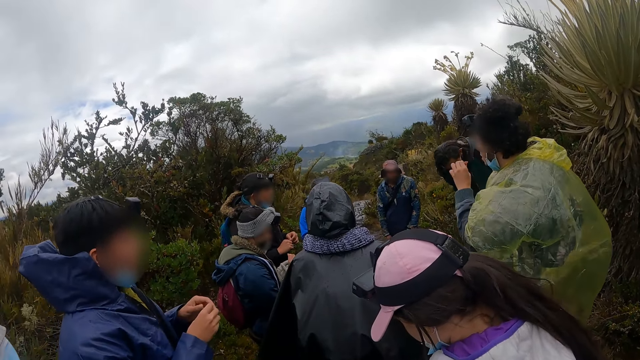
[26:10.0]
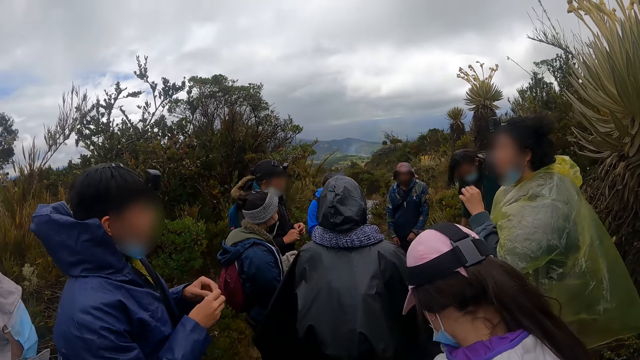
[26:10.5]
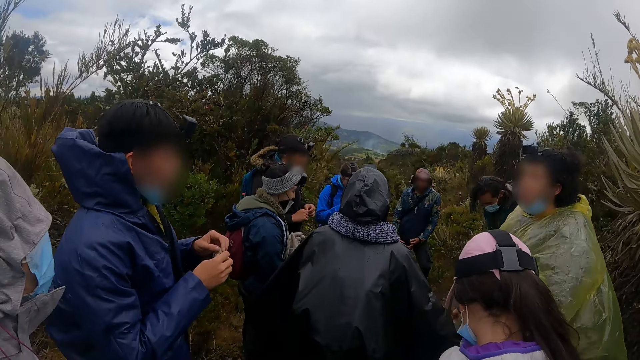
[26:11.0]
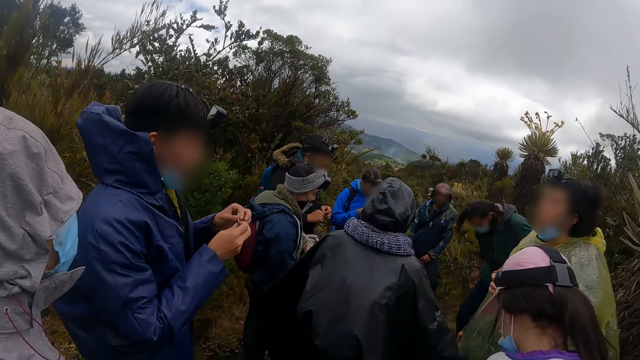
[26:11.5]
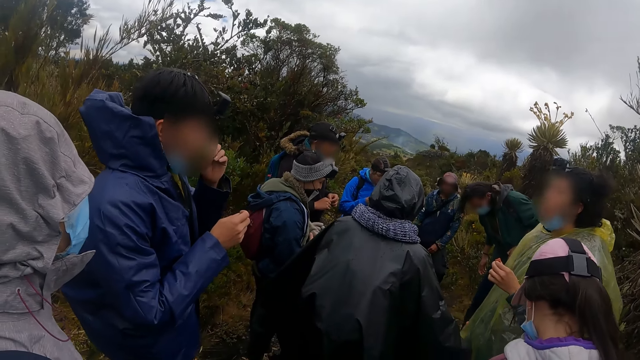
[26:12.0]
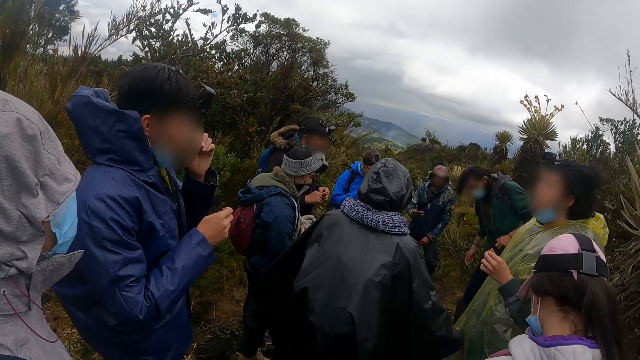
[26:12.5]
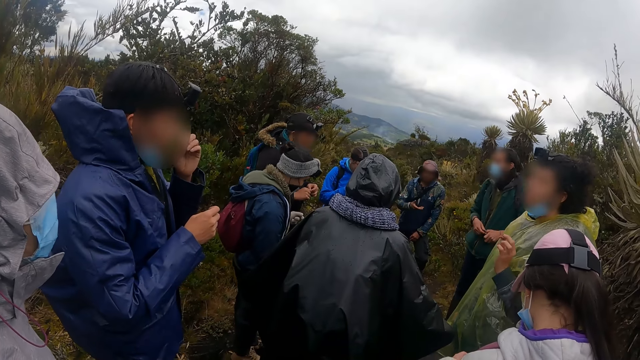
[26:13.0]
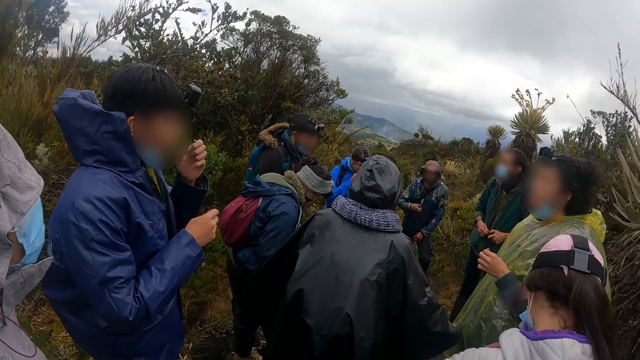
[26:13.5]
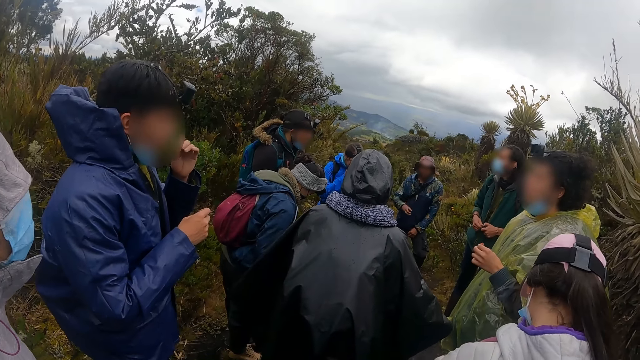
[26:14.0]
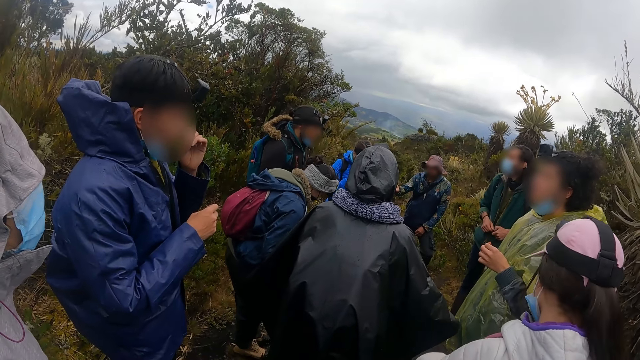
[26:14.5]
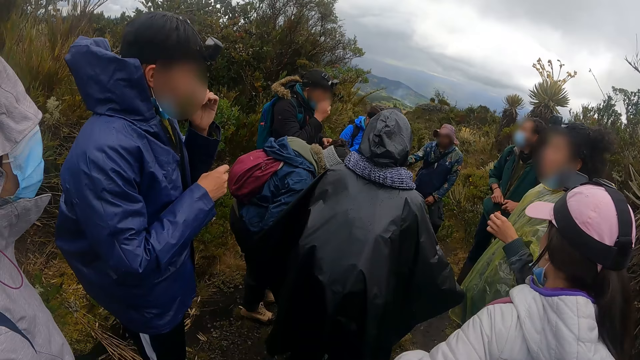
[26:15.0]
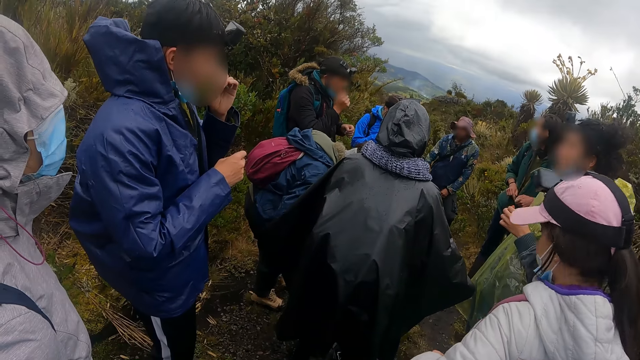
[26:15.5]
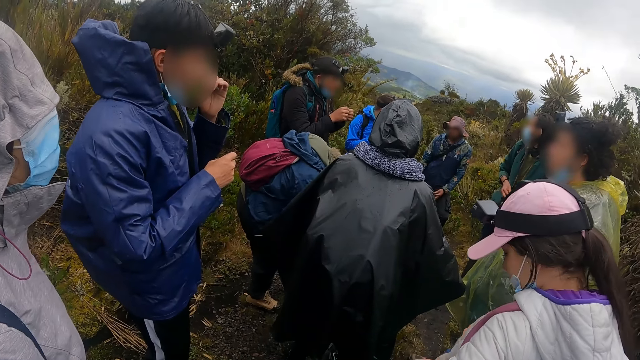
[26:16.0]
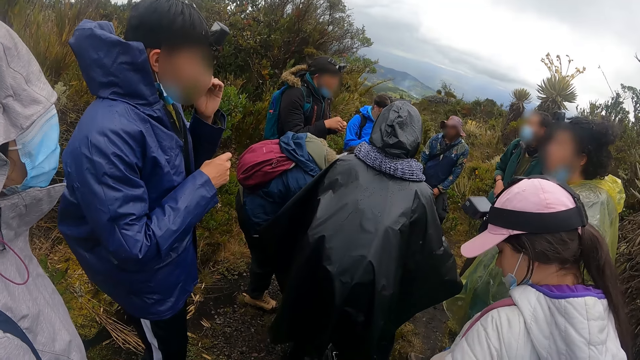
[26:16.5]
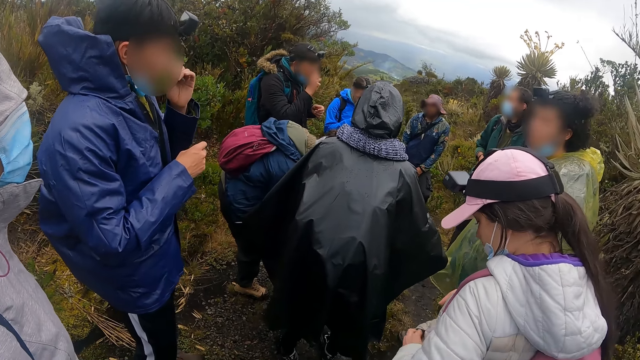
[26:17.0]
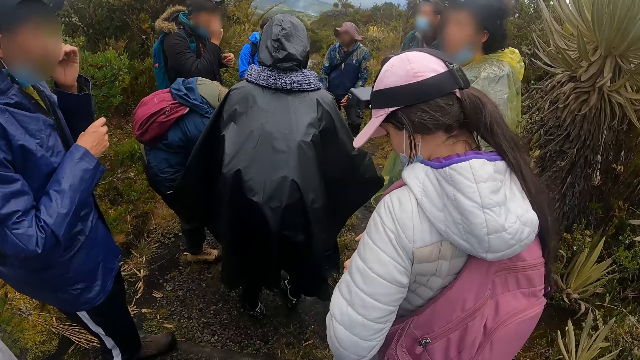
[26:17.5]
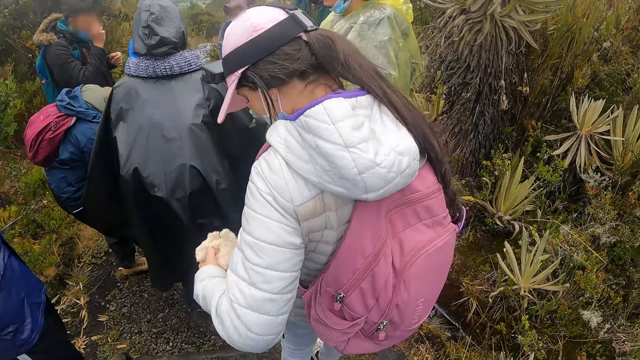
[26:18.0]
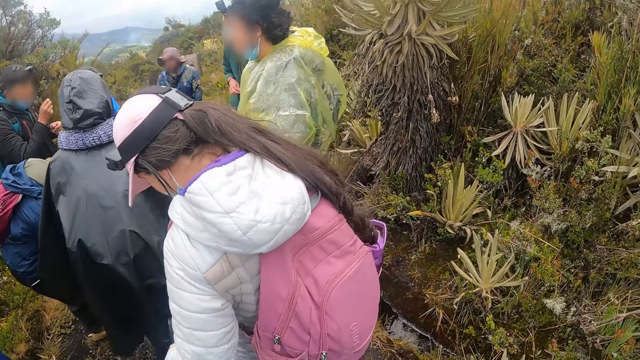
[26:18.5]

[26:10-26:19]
A man passes the branch from his right hand to his left hand and smells the branch in his left hand.

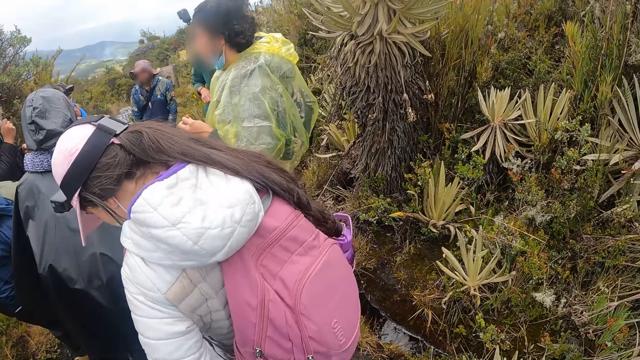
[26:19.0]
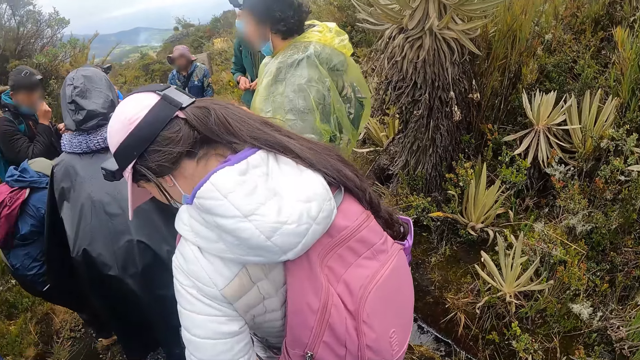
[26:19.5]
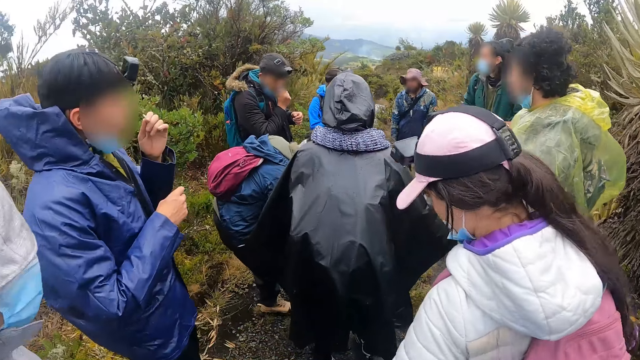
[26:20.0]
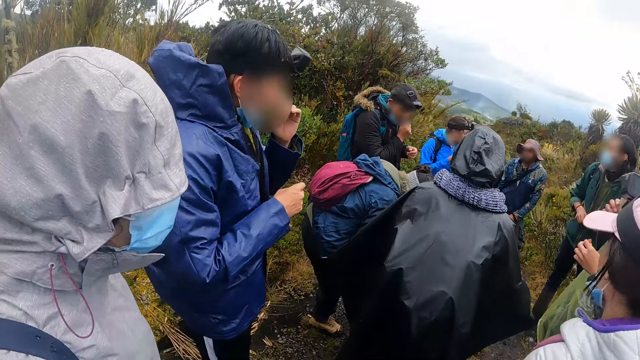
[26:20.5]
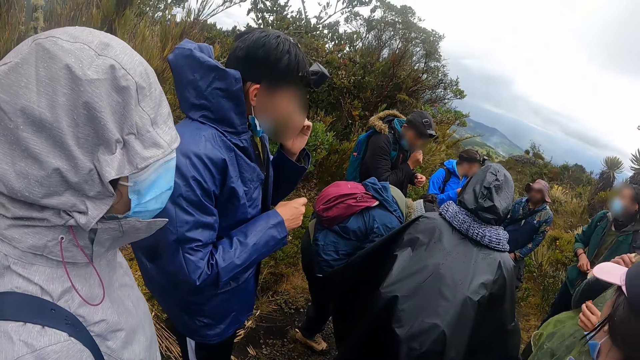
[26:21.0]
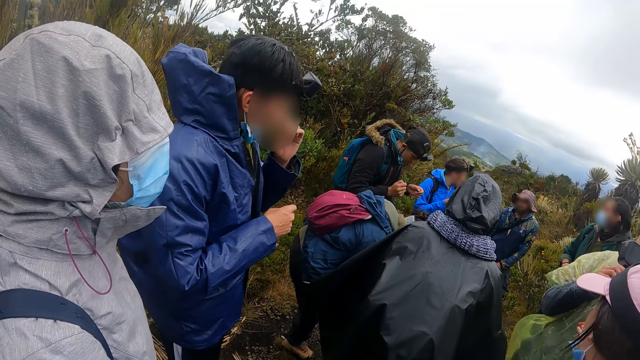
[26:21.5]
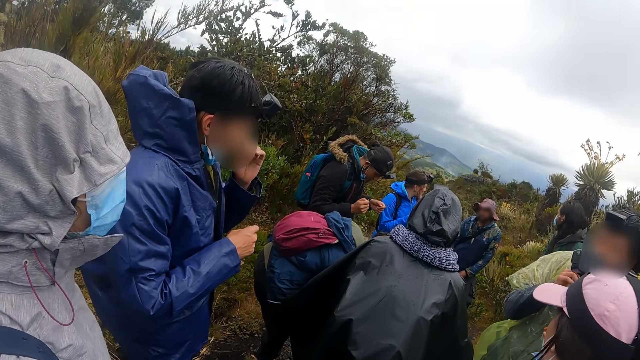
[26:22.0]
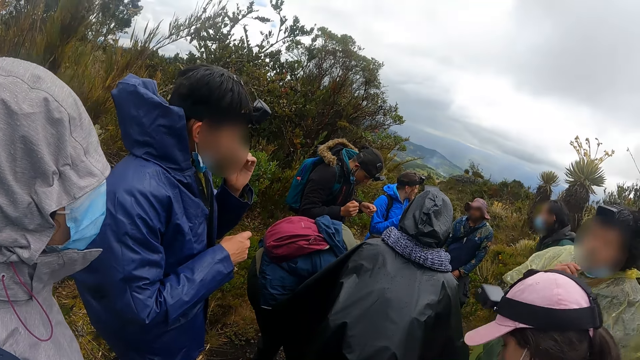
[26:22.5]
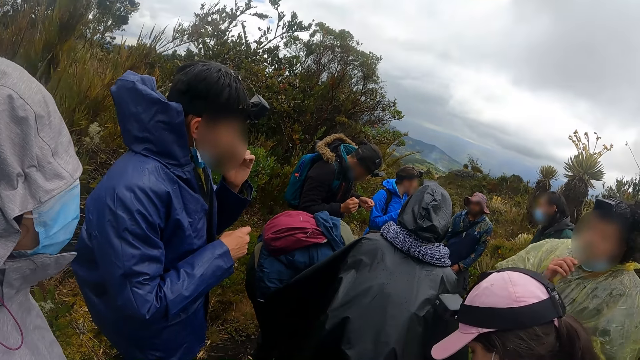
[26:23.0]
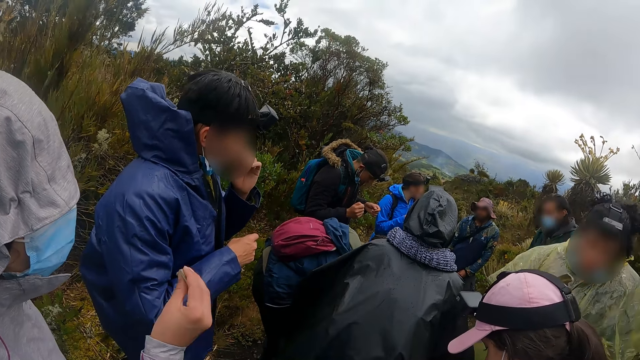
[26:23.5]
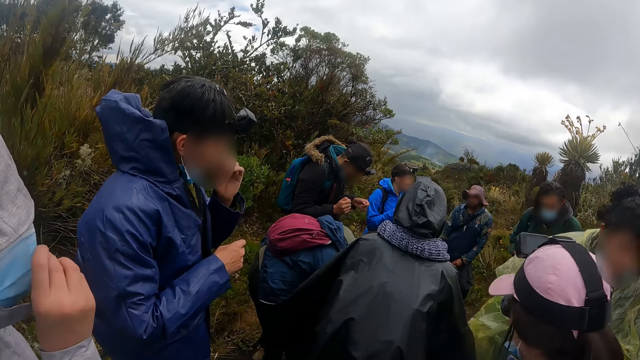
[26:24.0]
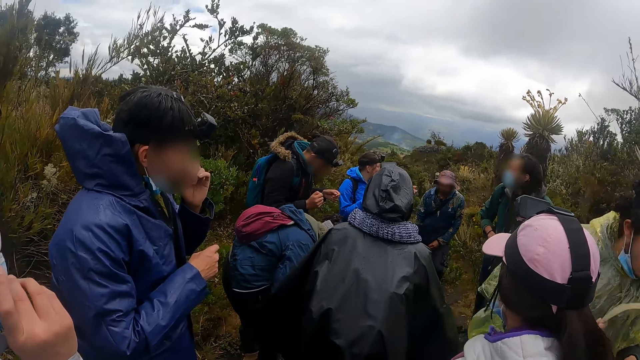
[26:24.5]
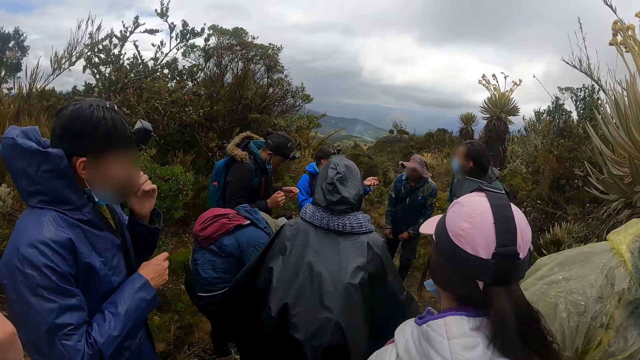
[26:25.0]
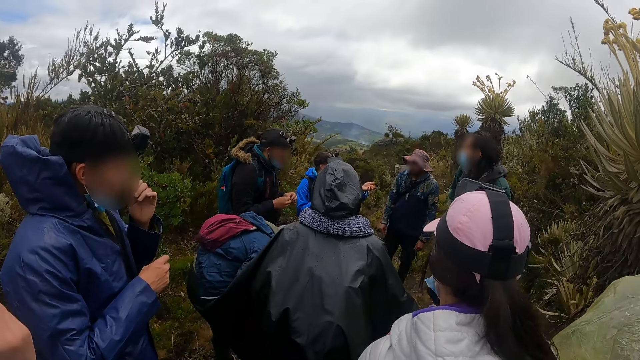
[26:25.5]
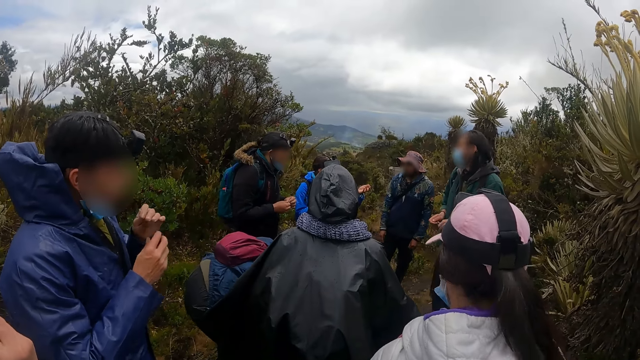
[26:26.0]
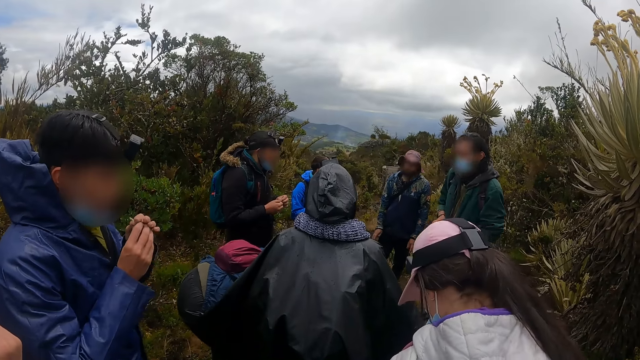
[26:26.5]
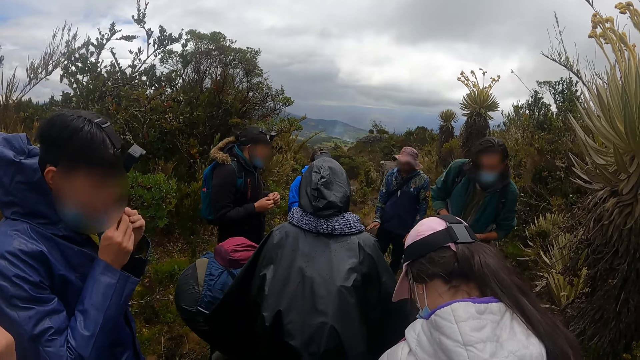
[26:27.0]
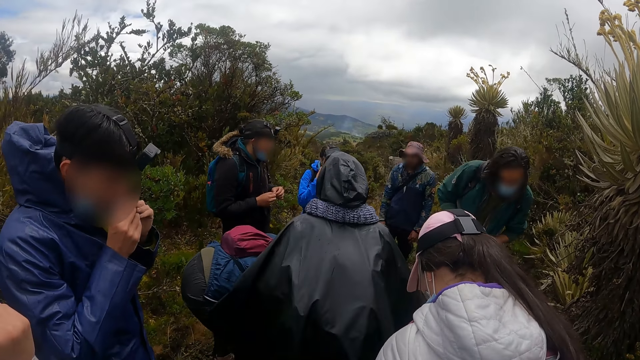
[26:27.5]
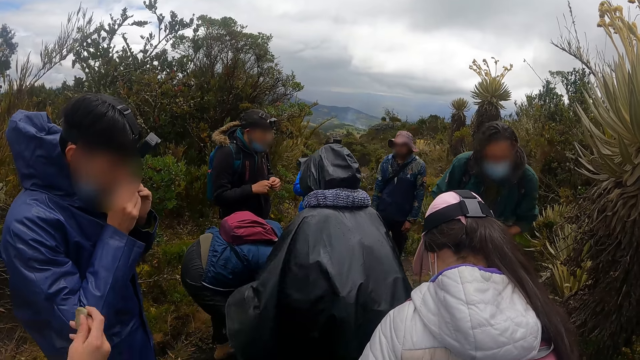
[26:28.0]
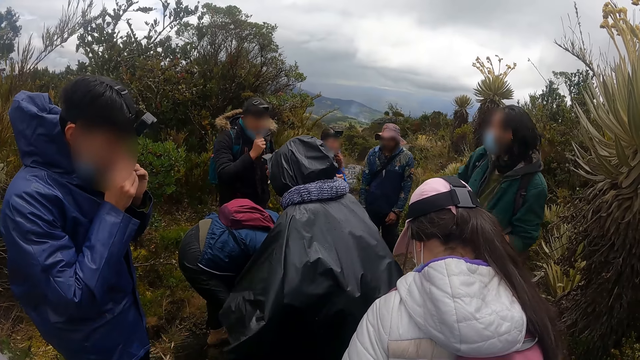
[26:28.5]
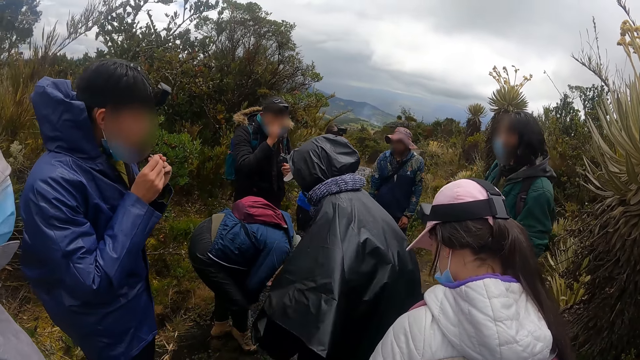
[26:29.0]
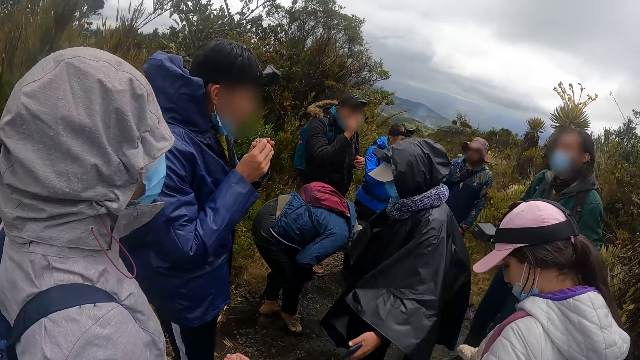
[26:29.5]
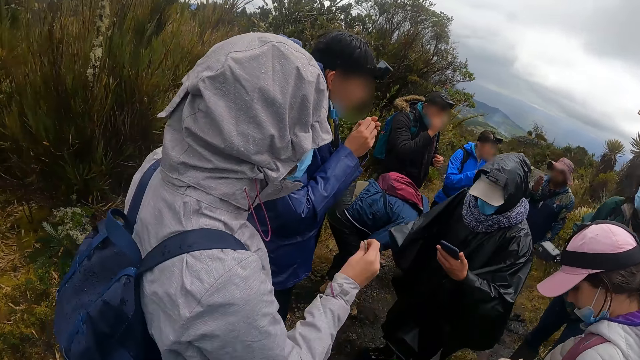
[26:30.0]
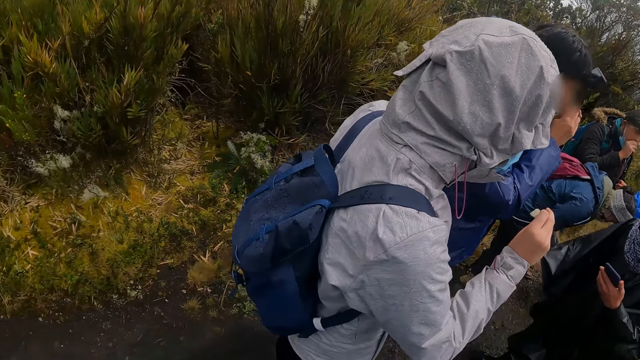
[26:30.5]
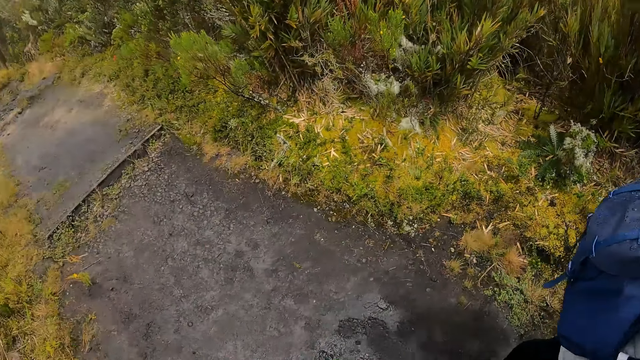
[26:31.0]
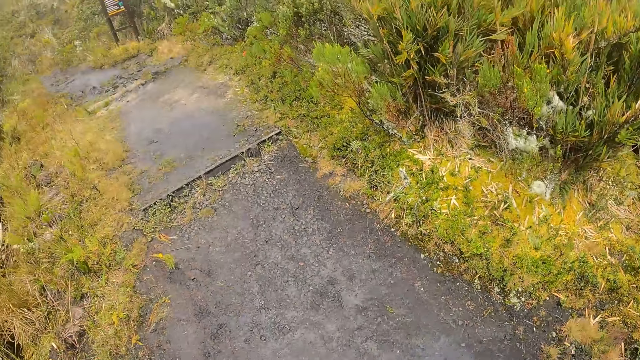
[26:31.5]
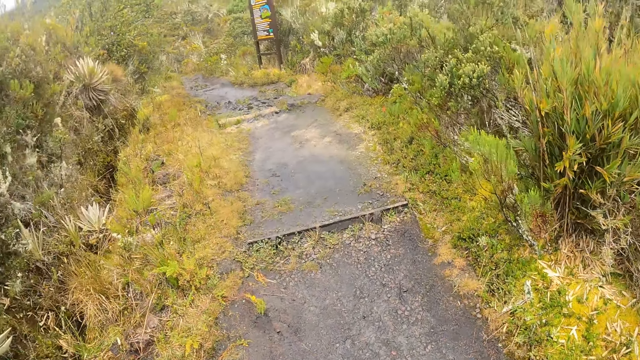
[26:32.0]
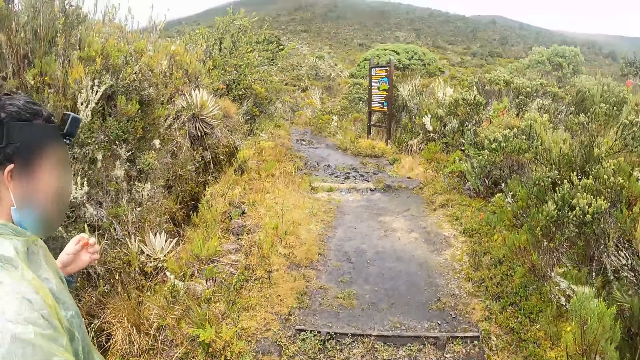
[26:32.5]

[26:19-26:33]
A man smells the branch in his left hand. Another man removes the branch from his mouth with his right hand. A woman smells the branch in her right hand. The second man walks past the camera wearer. The first man holds the branch with both hands and smells the branch in his hands. The camera wearer walks around the forest shrubs.
